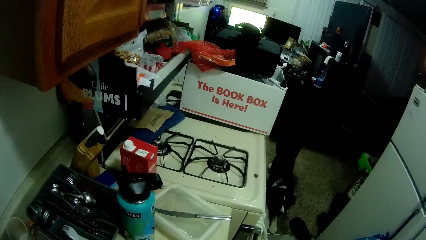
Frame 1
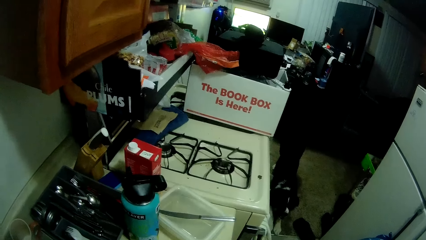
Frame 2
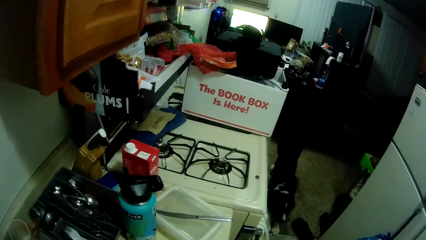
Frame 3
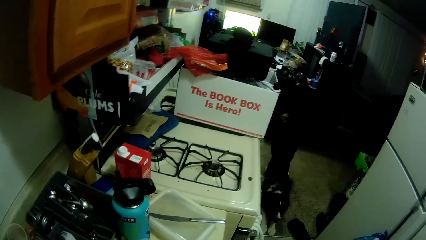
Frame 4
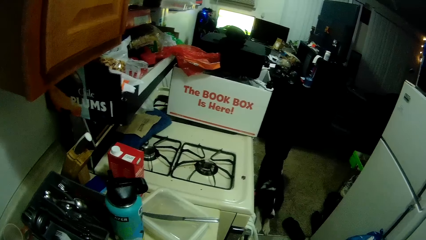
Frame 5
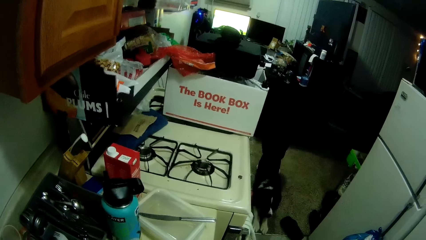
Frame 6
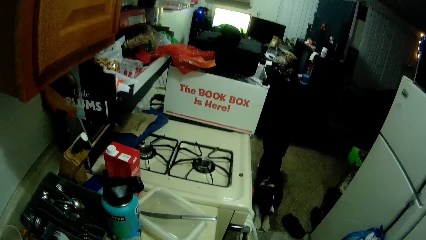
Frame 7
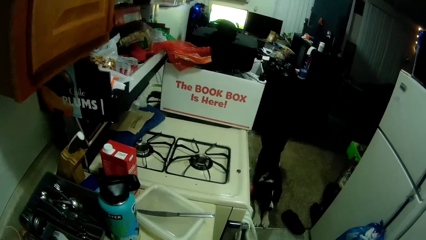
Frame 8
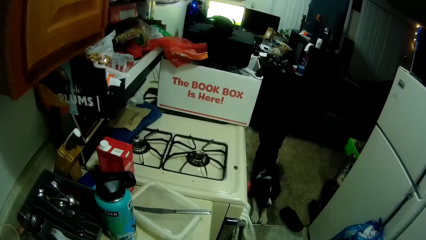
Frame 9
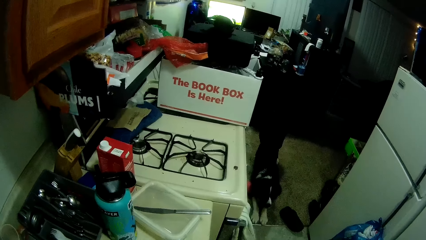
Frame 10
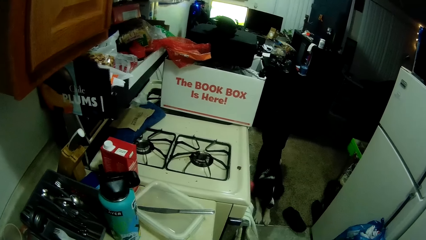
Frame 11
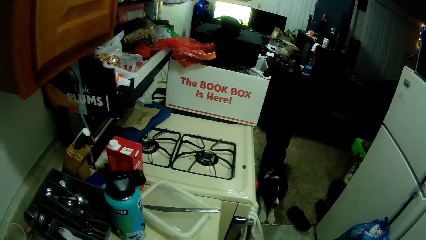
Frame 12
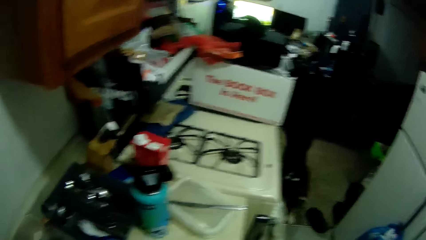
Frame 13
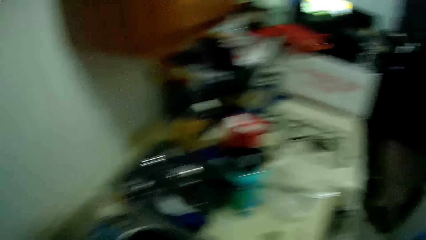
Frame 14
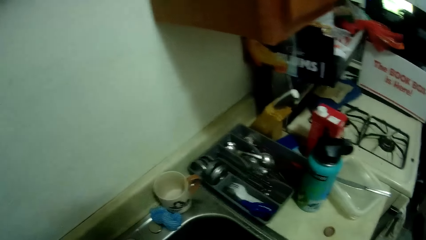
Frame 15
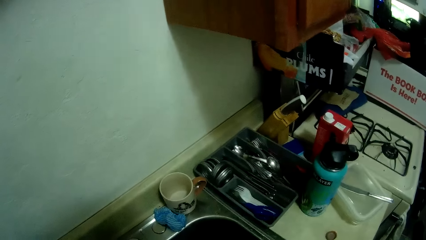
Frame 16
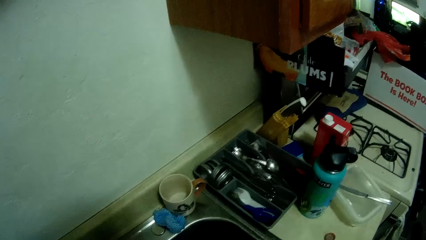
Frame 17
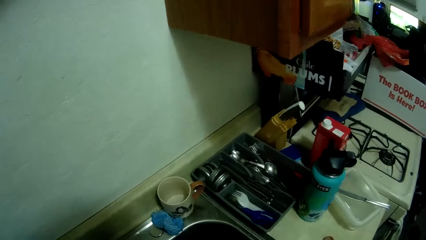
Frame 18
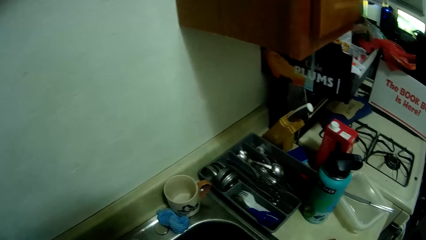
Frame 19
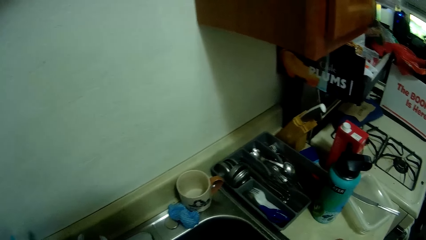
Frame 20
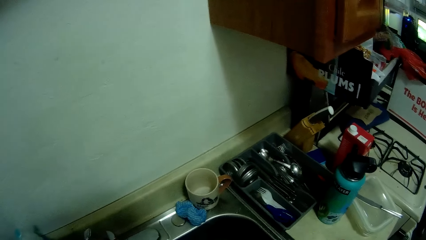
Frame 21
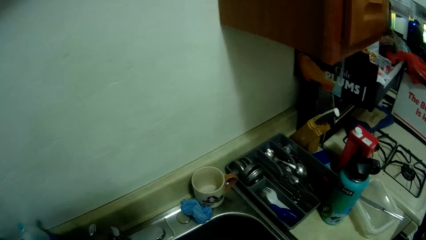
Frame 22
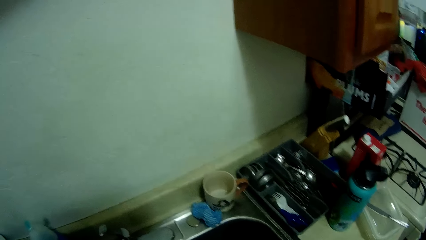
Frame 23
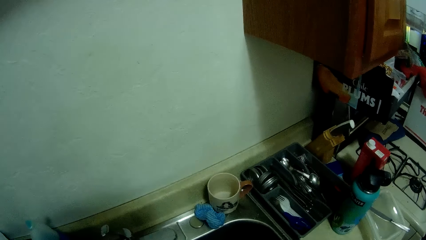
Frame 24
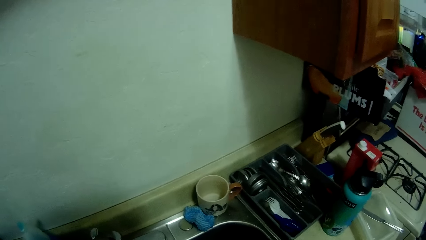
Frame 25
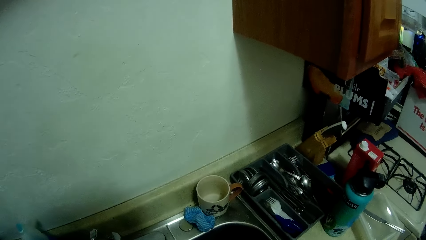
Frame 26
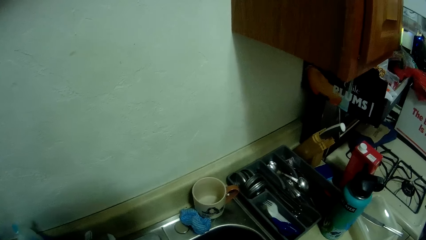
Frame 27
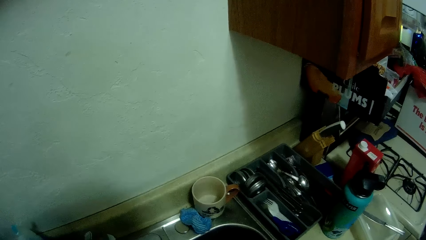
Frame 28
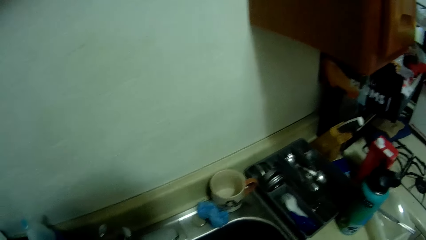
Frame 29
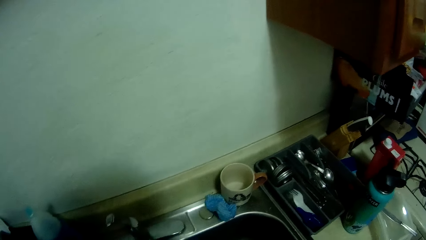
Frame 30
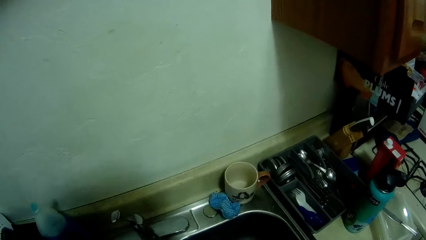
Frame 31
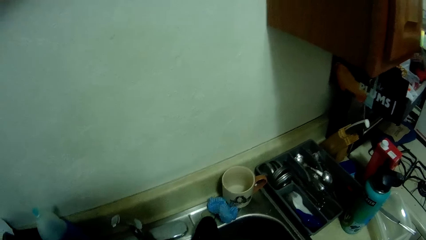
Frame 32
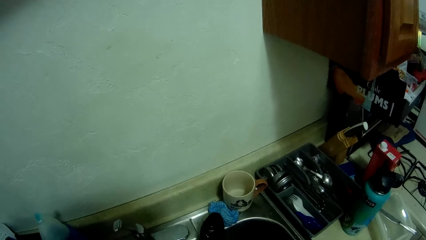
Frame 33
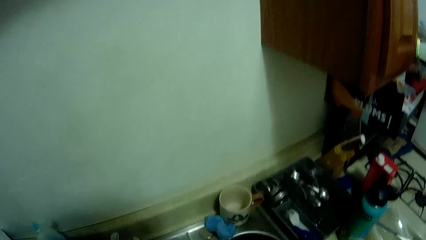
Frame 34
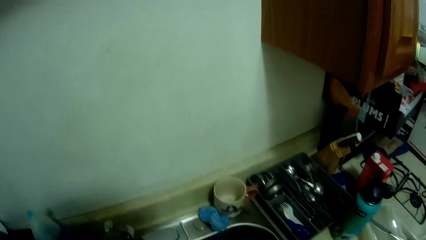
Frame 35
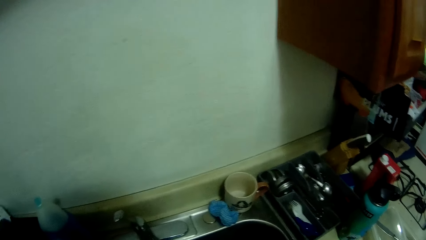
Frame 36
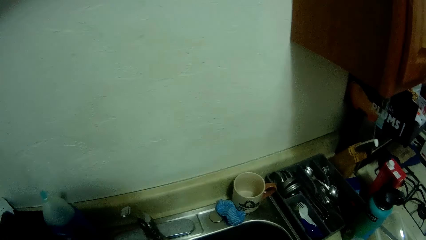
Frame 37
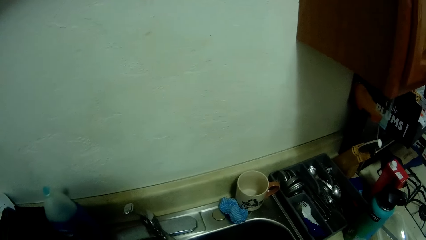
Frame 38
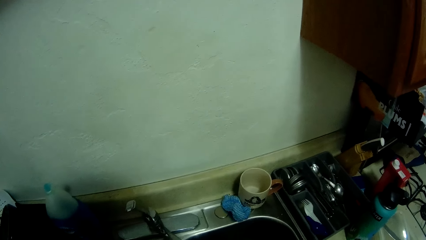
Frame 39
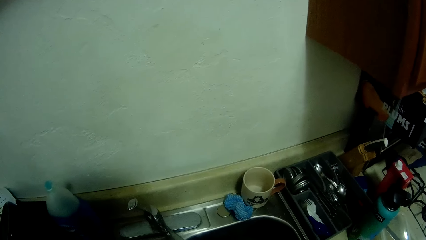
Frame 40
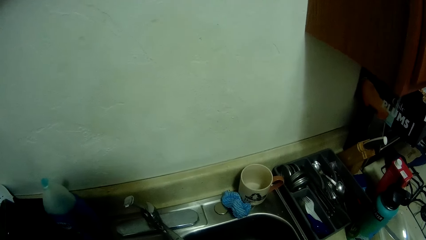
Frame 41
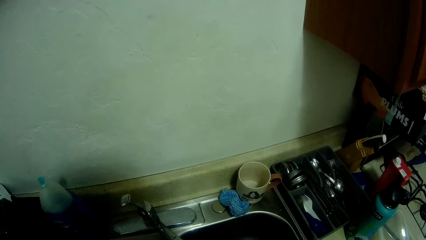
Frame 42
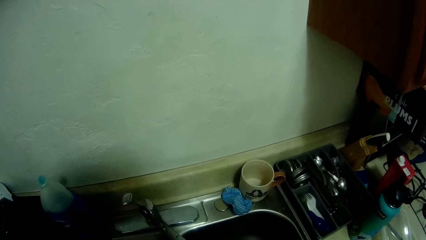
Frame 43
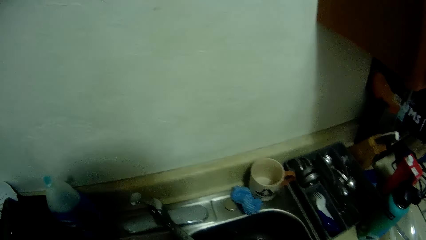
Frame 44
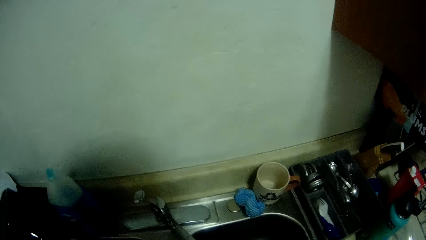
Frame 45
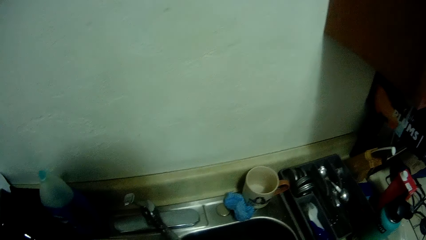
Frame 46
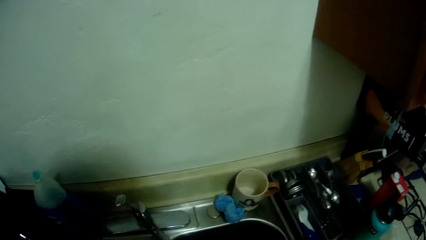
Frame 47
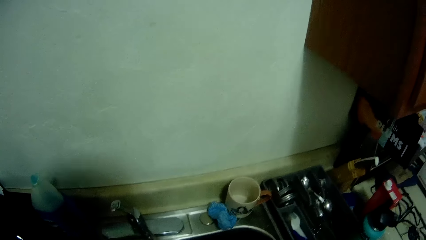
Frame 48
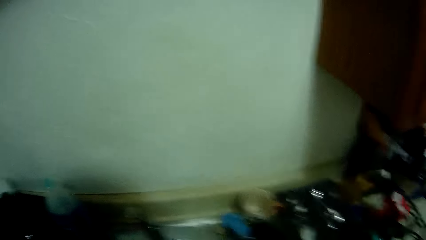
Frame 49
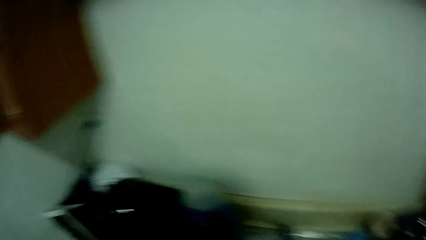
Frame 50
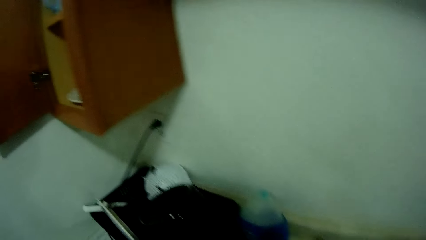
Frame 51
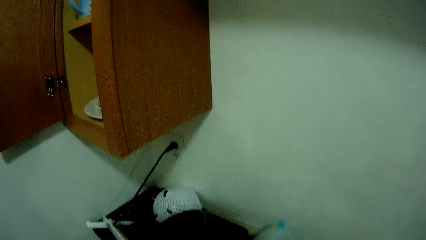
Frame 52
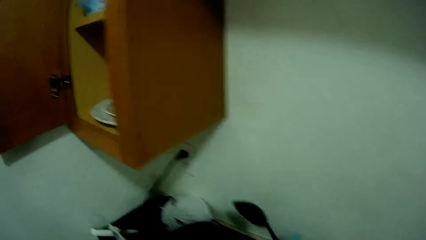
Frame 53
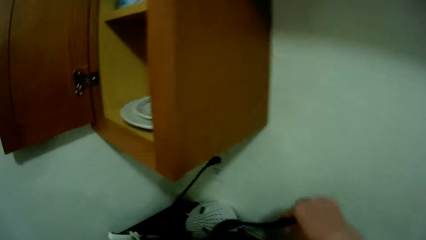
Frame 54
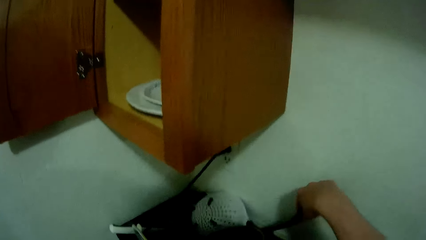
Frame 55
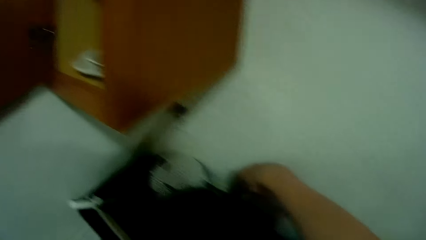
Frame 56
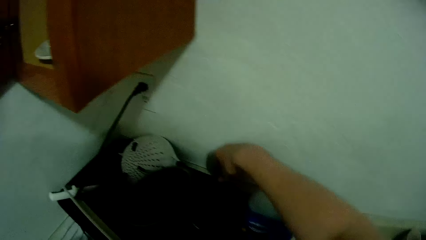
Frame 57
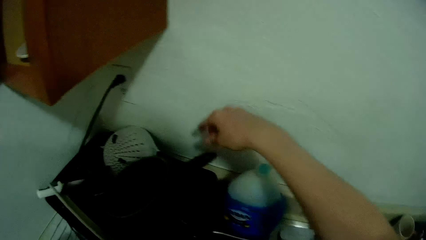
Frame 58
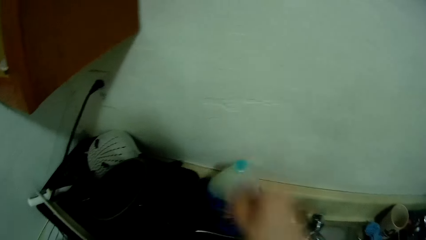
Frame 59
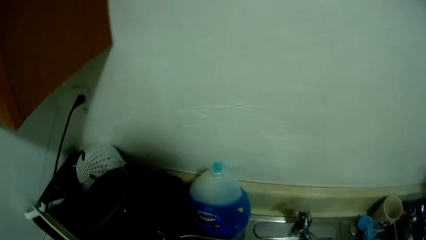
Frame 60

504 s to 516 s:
The camera wearer looks at the dog. They wash a spoon. They drop the spoon in the basket.

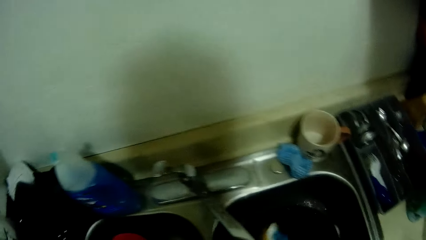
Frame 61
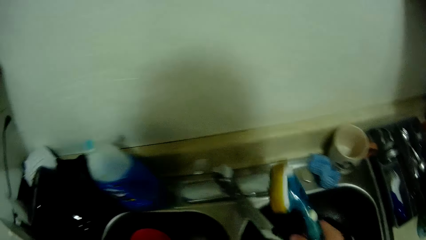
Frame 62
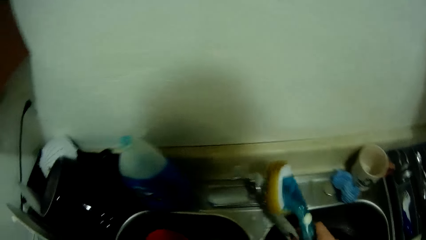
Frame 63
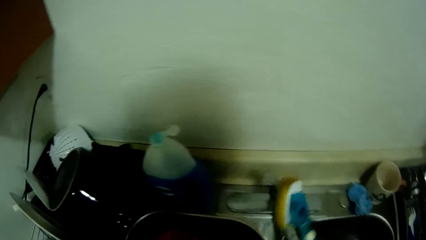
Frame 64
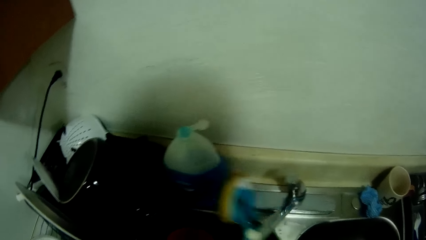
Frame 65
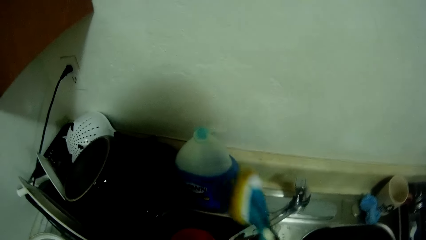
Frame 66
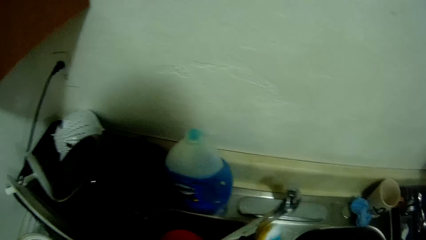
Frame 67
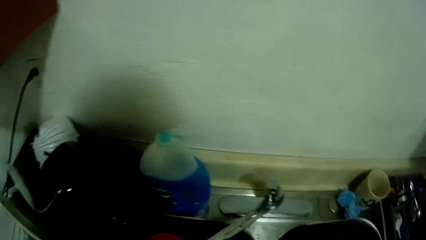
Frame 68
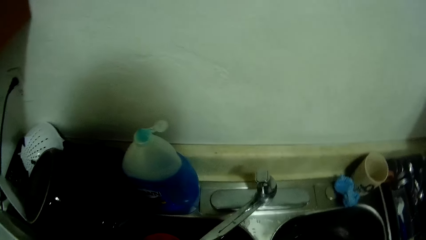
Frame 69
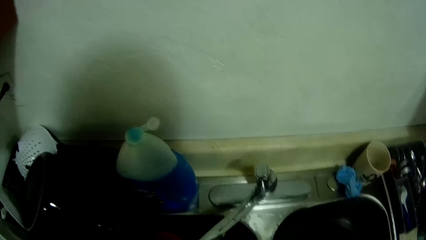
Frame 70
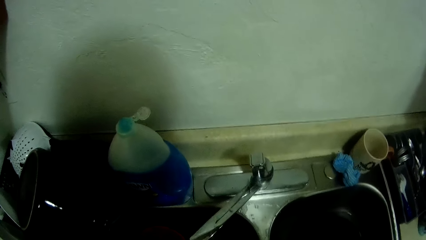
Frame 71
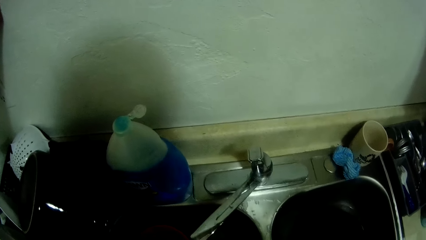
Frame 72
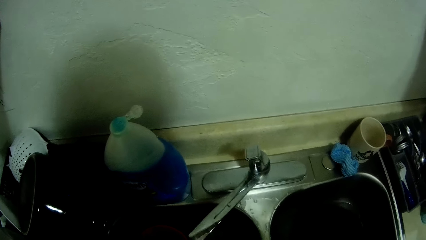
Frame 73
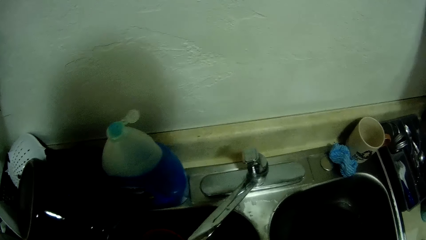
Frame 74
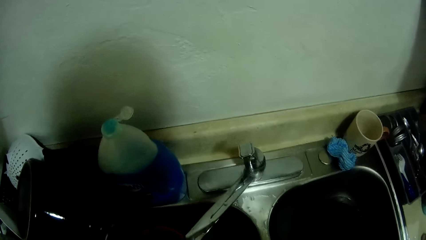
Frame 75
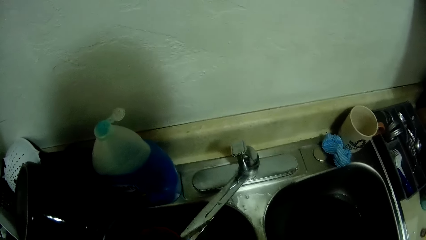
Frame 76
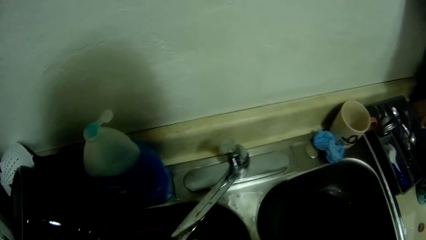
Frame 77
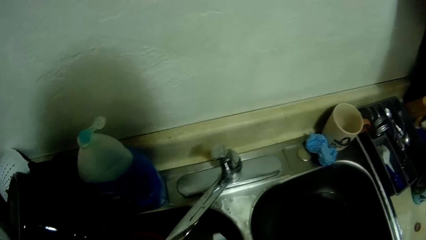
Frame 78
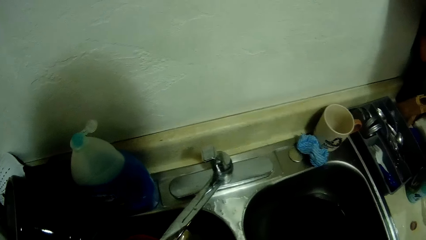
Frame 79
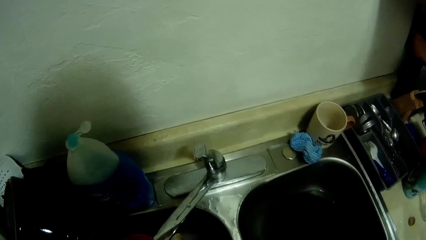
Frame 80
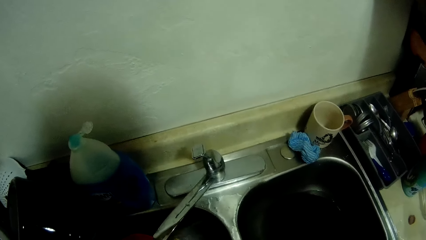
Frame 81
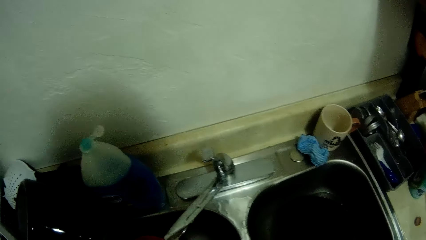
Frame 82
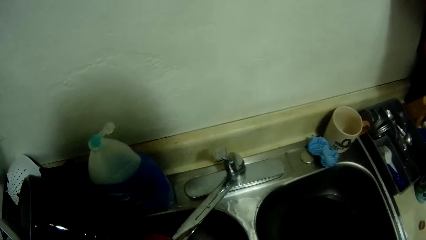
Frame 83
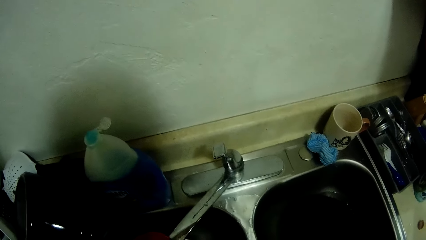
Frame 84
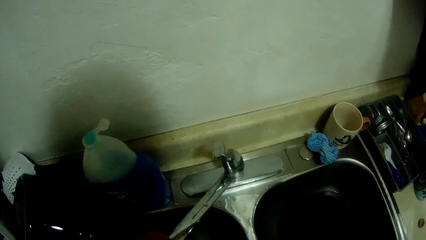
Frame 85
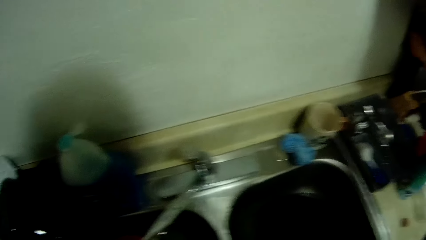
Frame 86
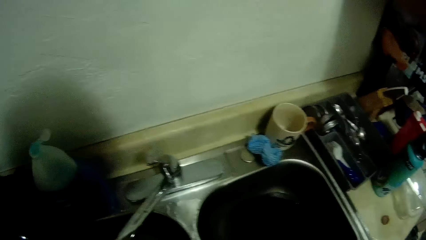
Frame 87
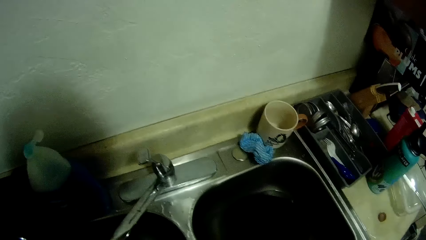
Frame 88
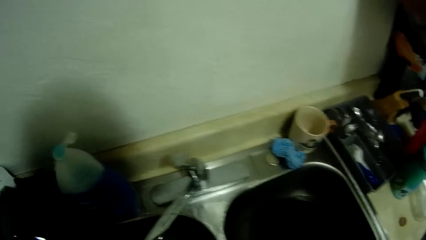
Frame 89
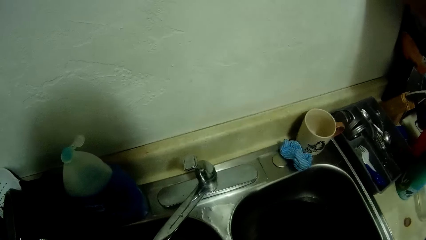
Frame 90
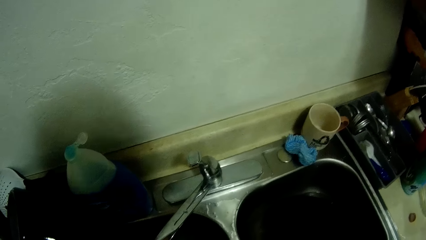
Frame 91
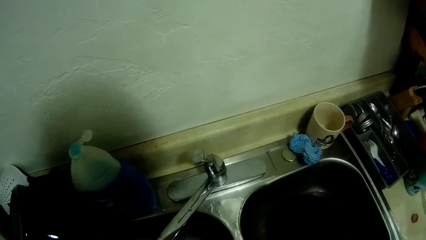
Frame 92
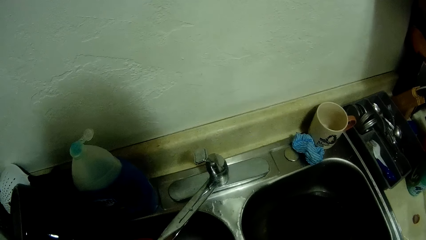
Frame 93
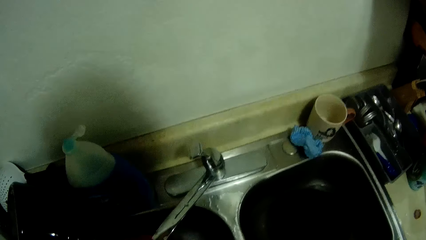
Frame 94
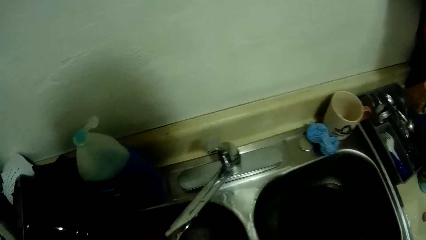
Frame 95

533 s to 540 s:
The camera wearer moves the tap with his right hand. He washes another plate with the sponge.
